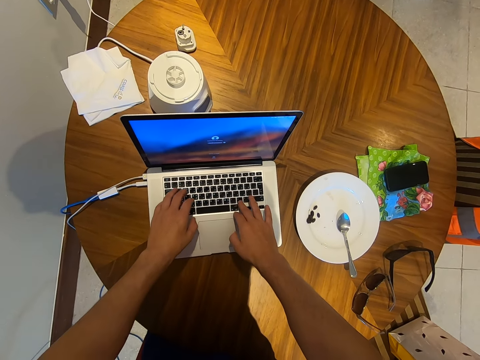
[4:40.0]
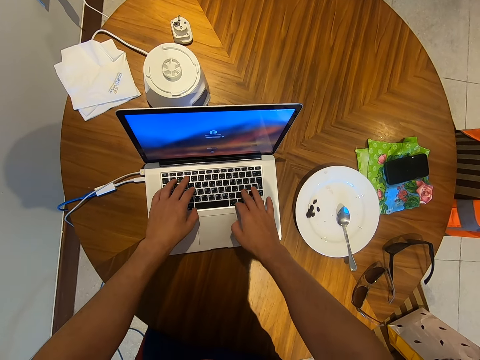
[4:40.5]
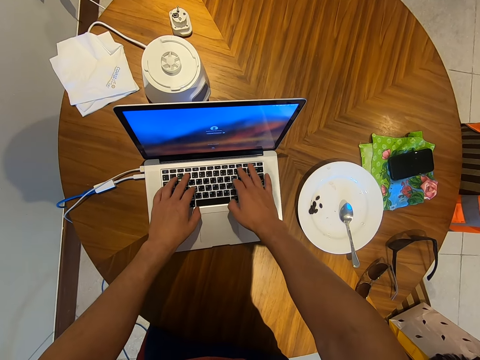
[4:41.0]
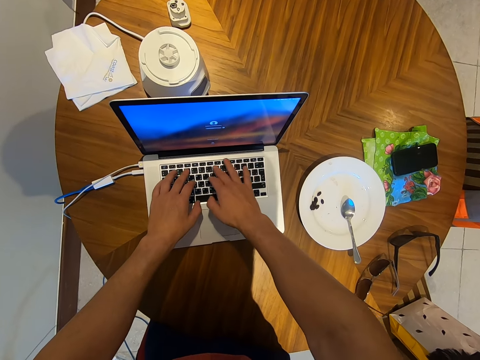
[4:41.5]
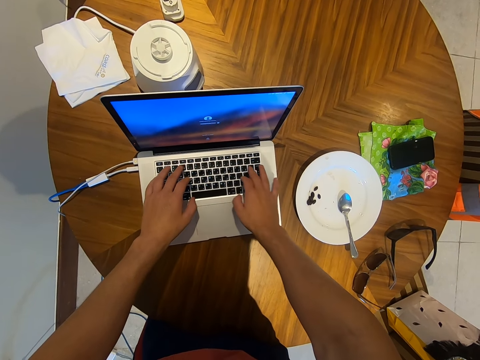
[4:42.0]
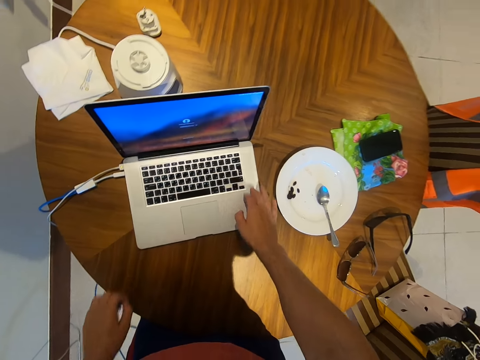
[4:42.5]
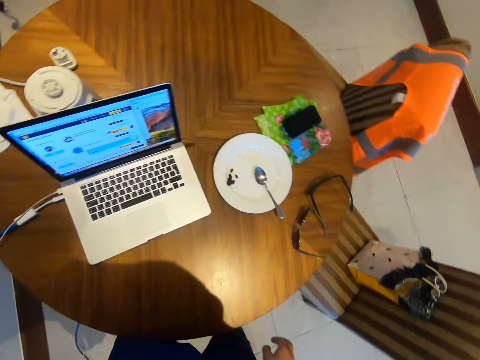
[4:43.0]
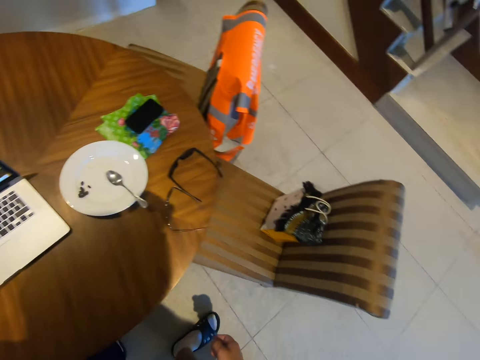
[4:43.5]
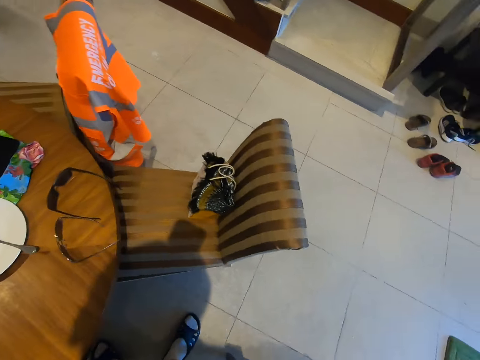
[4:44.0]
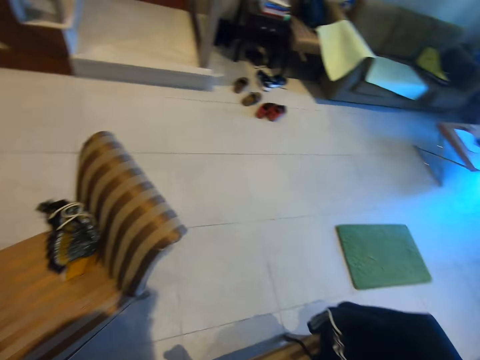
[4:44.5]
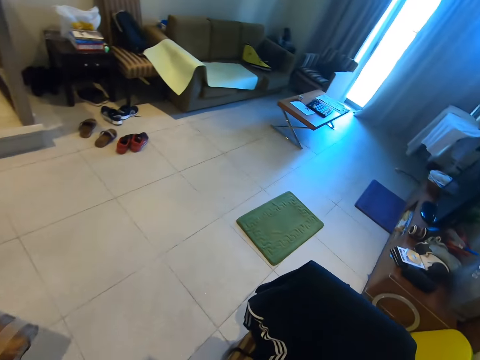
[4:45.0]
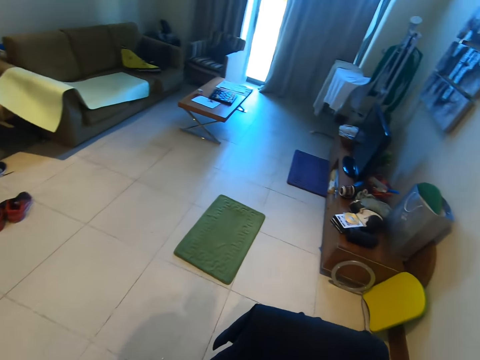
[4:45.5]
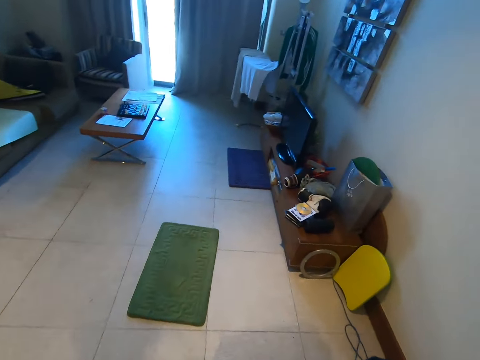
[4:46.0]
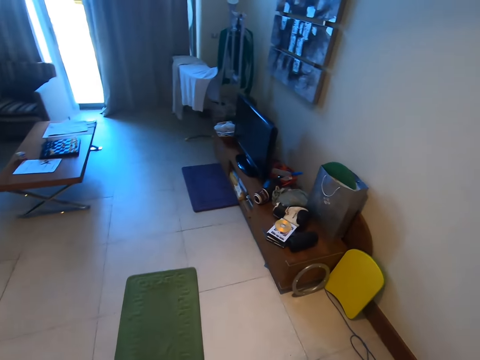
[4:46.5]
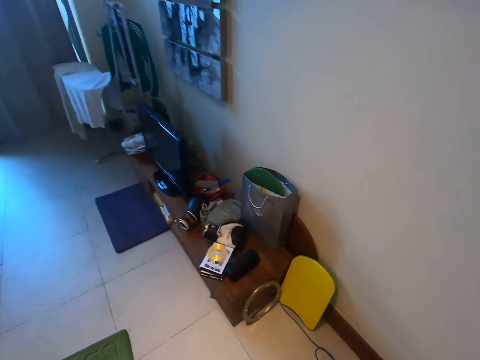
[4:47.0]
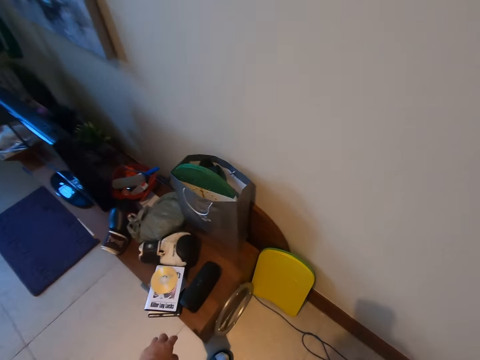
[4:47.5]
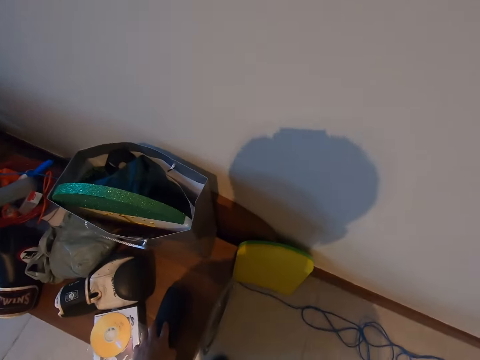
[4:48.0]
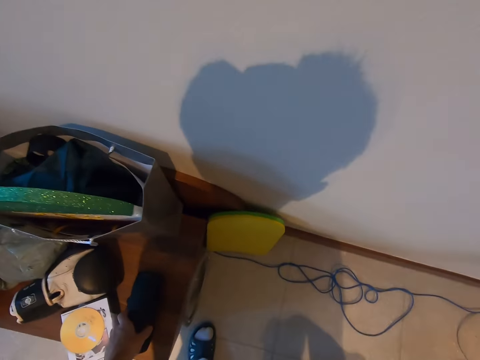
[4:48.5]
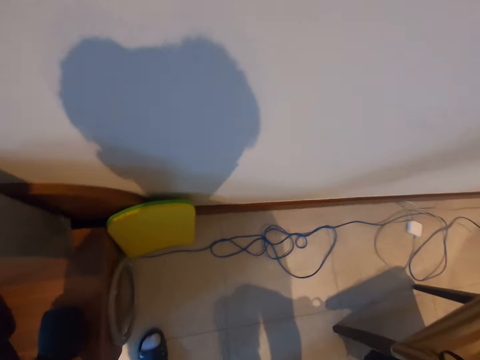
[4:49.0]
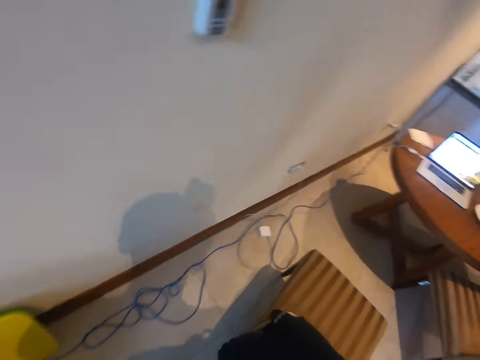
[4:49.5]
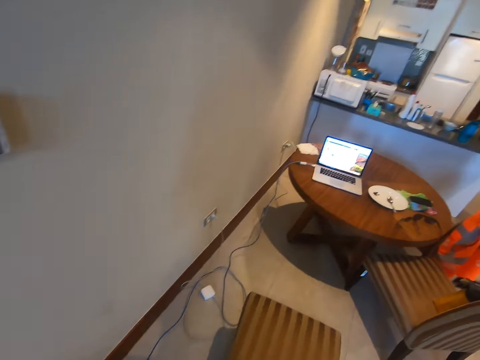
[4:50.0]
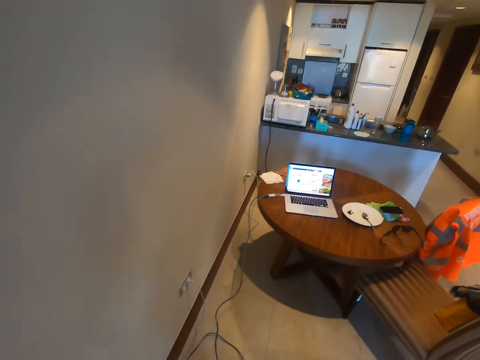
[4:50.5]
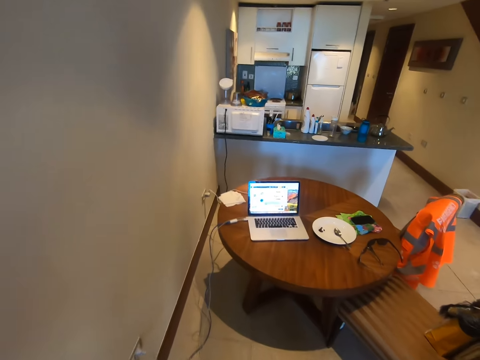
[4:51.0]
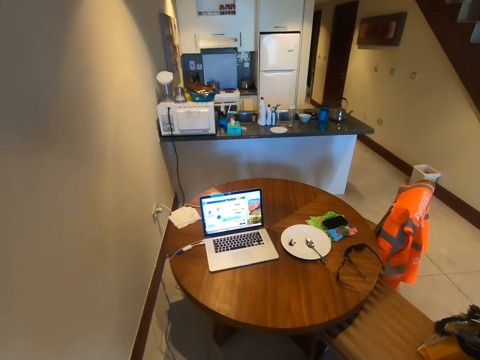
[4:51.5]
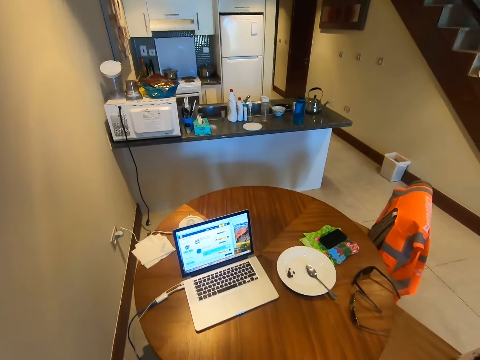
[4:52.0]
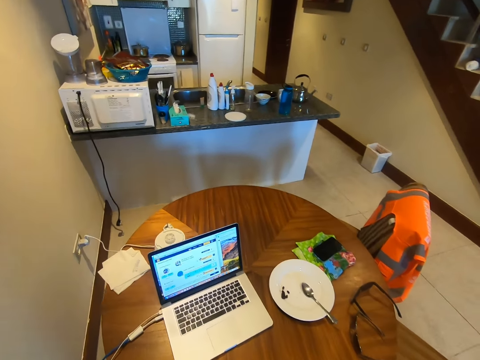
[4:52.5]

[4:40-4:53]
The camera wearer walks around the house. They pick up a speaker. They walk around the house.

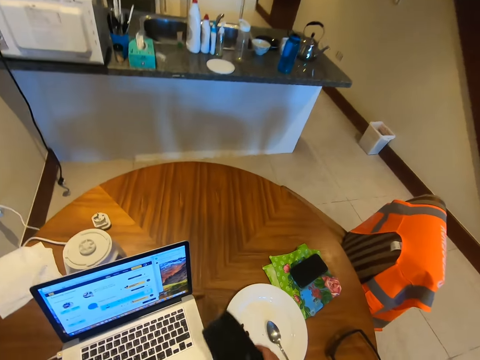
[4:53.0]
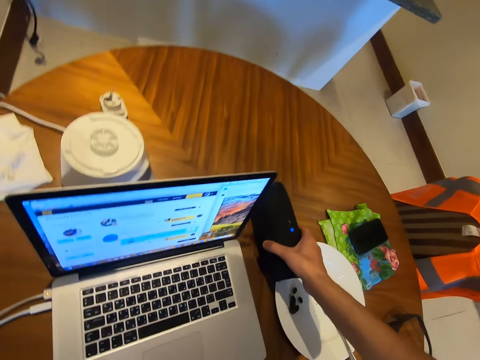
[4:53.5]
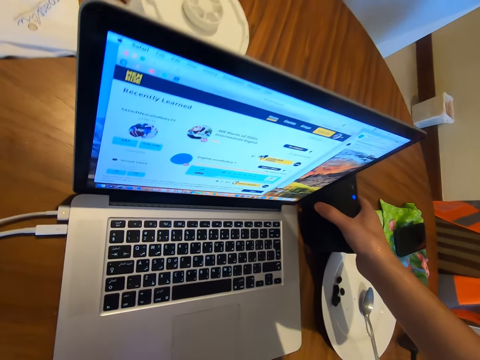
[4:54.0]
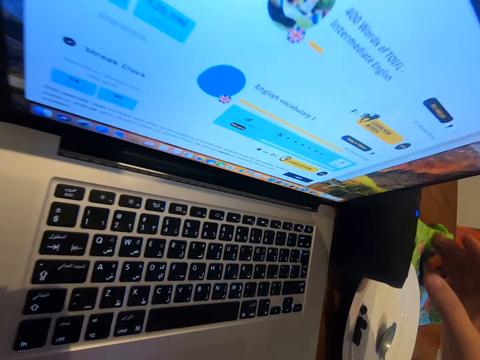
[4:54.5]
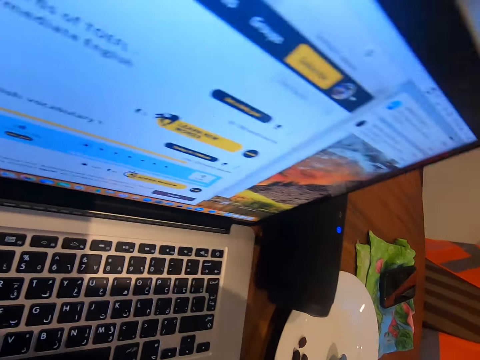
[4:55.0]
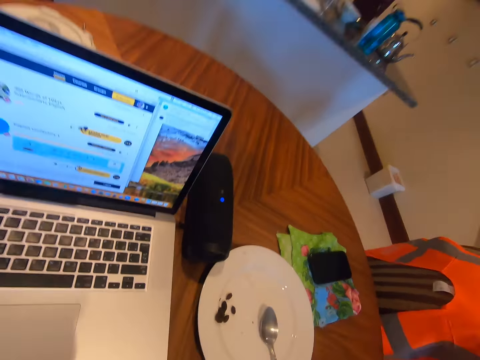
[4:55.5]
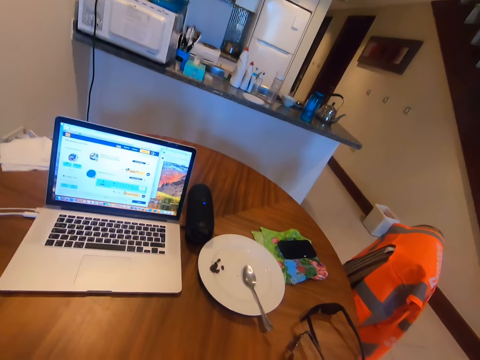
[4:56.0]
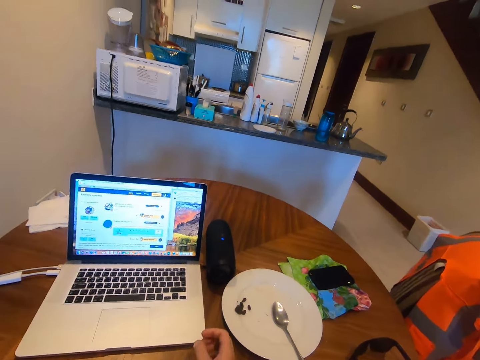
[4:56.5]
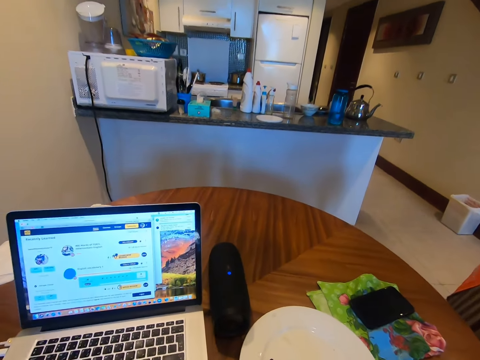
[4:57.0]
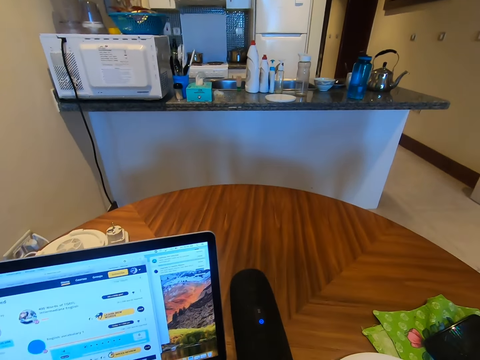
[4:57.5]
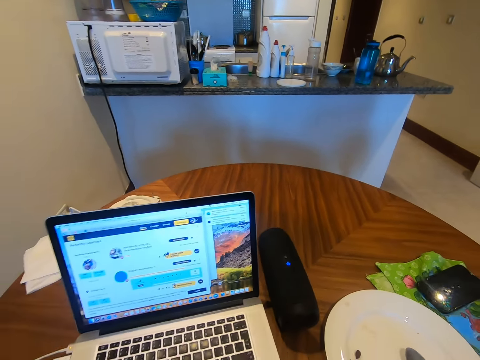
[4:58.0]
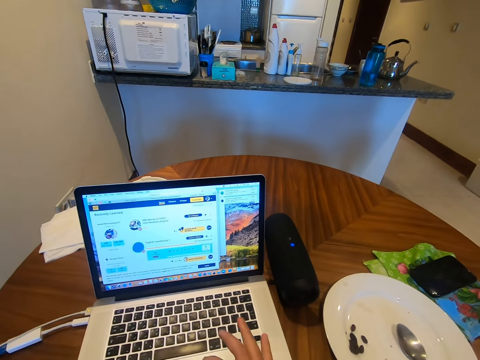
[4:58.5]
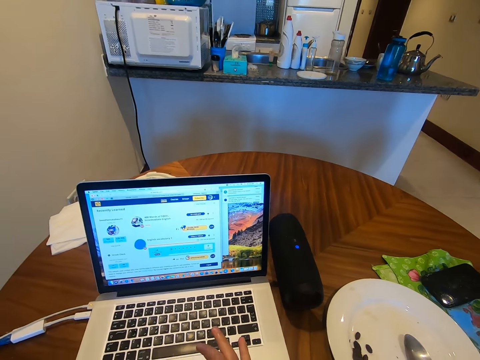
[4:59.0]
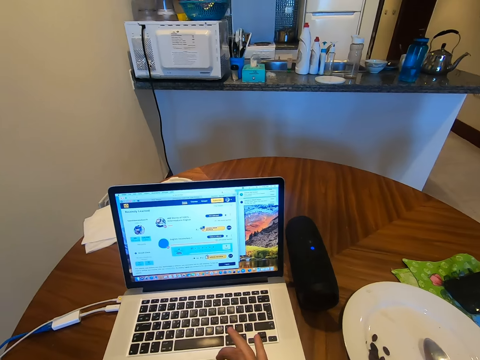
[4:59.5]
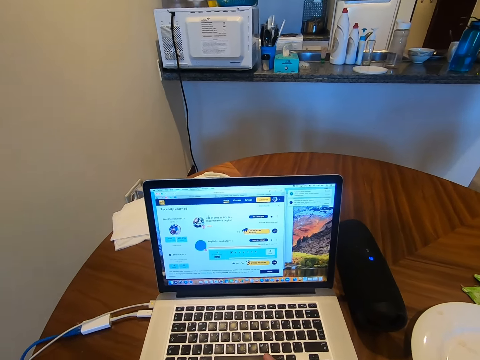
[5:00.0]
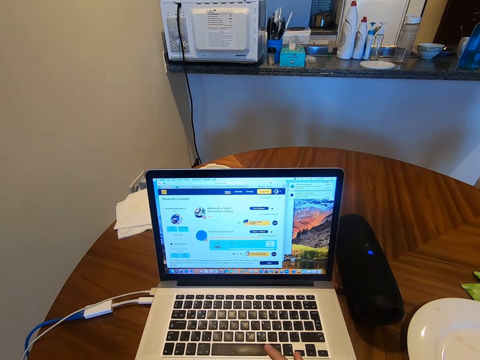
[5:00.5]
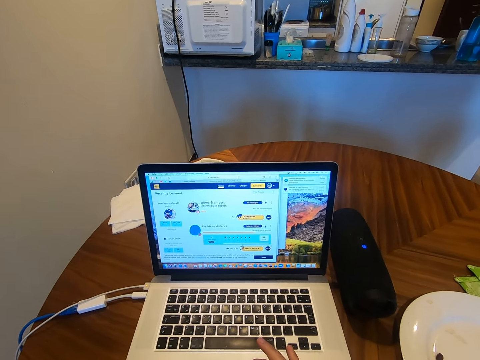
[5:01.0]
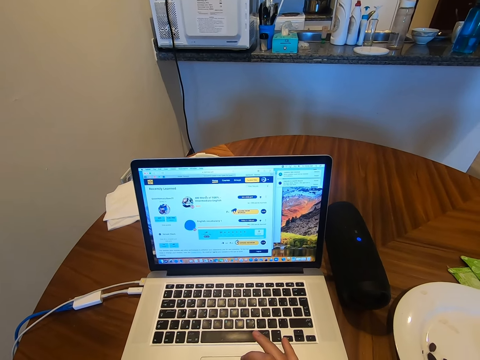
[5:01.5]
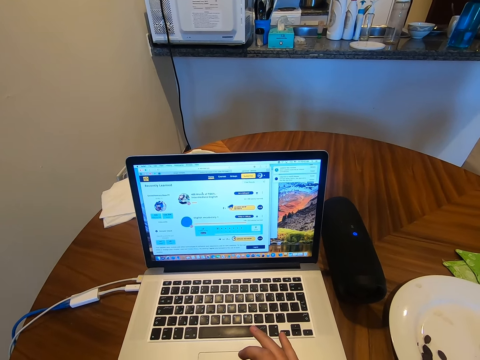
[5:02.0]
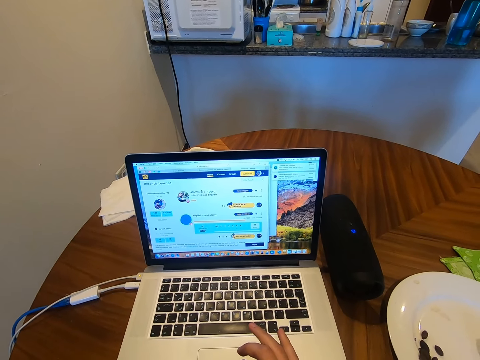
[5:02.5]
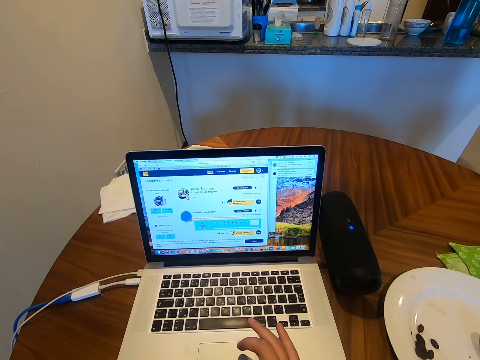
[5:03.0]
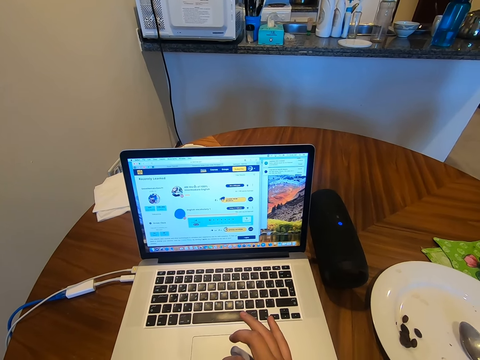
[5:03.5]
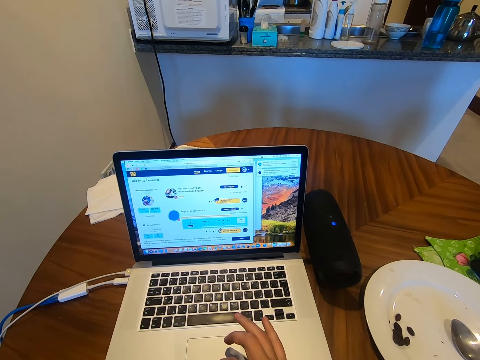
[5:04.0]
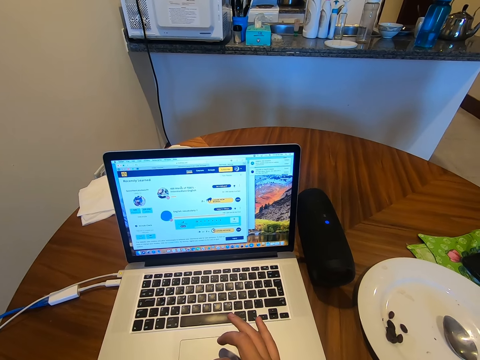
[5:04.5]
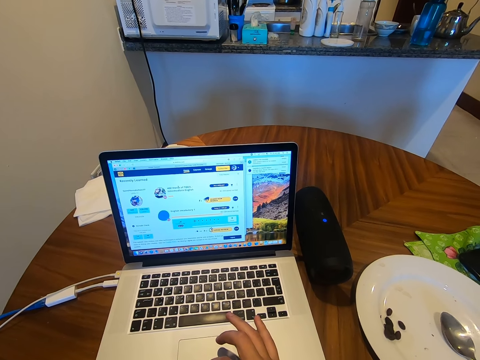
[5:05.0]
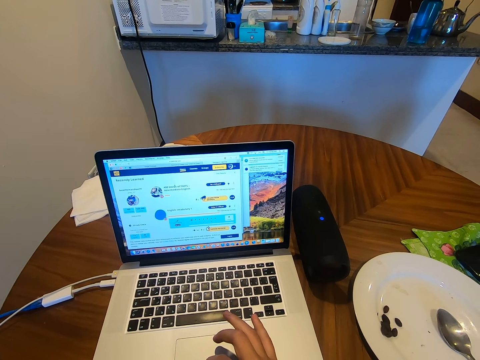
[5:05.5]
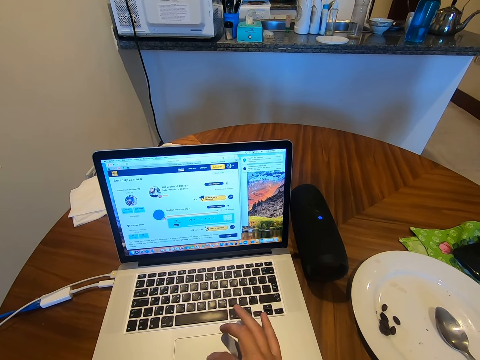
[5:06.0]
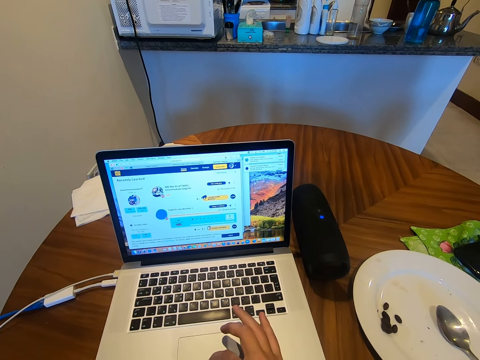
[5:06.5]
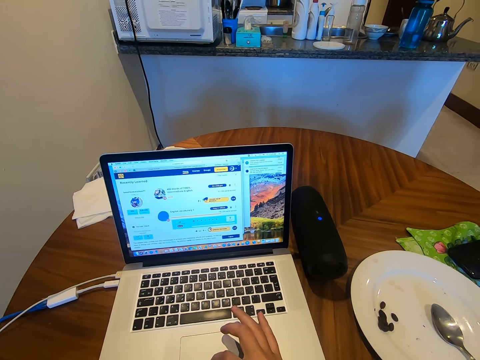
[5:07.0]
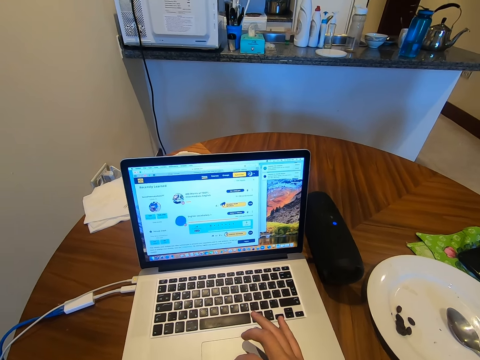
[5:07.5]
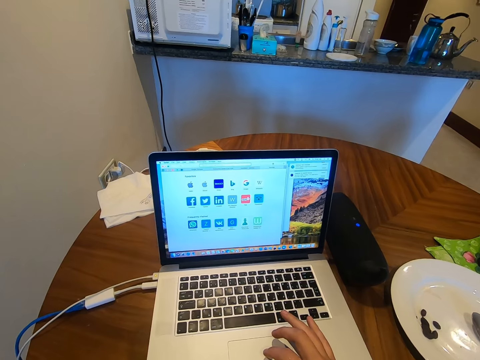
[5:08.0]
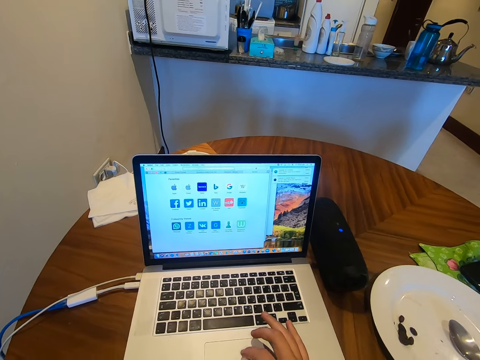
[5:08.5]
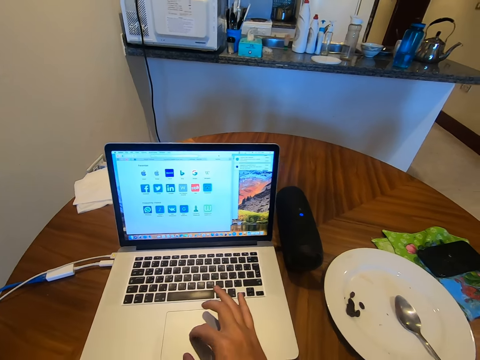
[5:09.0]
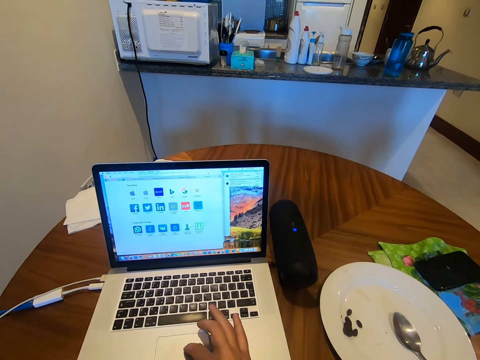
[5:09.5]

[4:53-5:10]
The camera wearer places the speaker on the table. They sit on a chair. They scroll the laptop mouse. They use the laptop.
